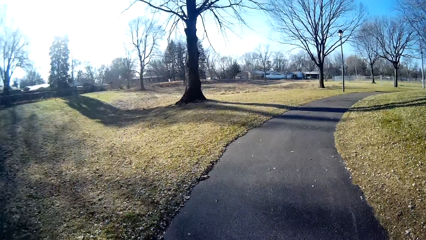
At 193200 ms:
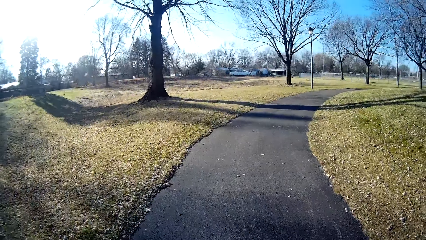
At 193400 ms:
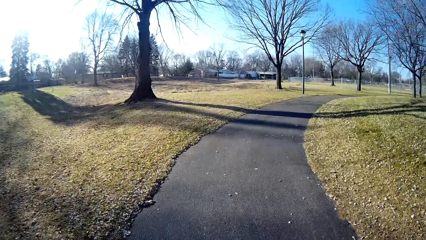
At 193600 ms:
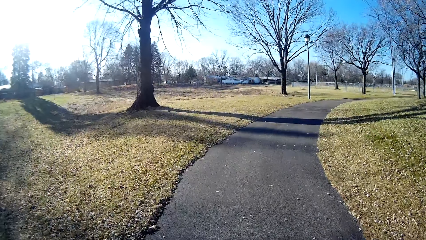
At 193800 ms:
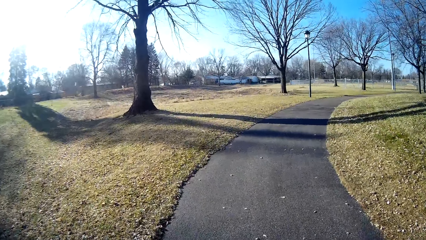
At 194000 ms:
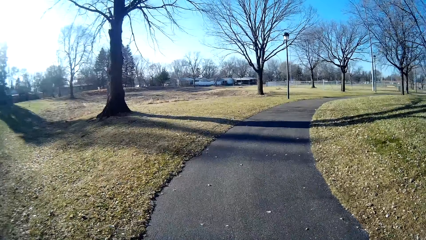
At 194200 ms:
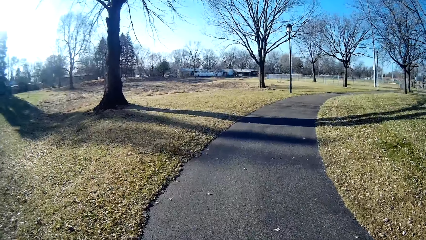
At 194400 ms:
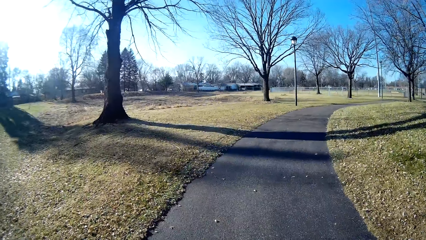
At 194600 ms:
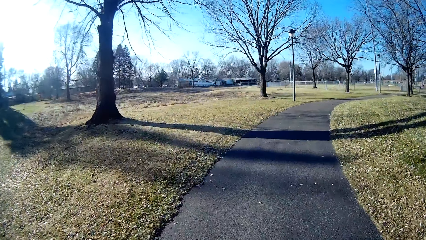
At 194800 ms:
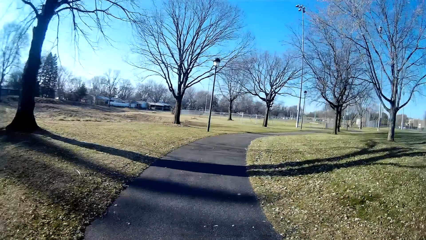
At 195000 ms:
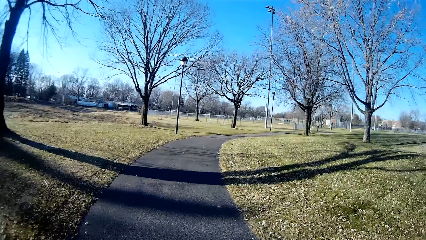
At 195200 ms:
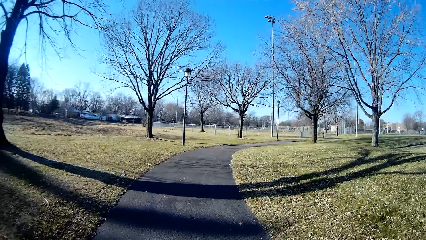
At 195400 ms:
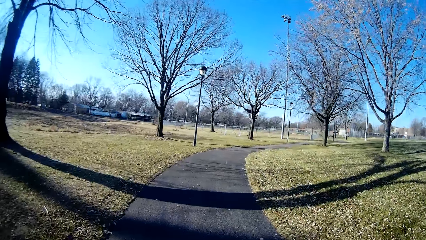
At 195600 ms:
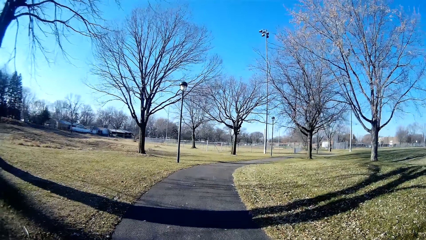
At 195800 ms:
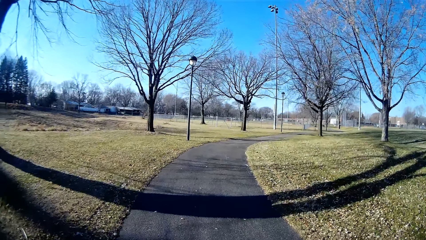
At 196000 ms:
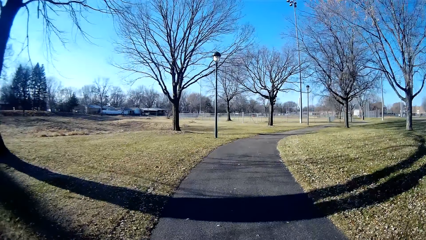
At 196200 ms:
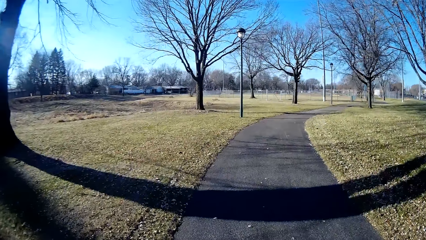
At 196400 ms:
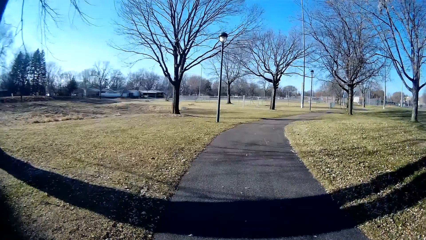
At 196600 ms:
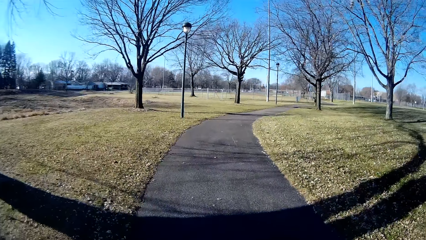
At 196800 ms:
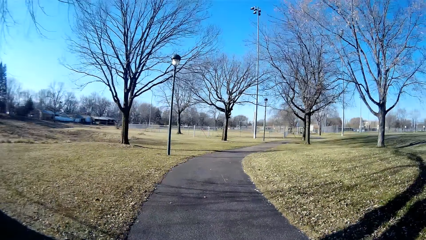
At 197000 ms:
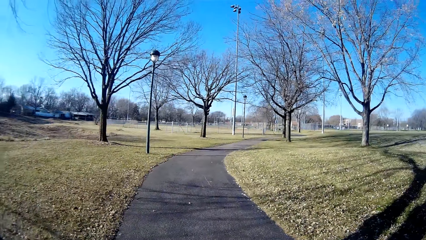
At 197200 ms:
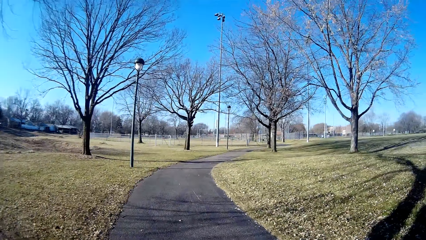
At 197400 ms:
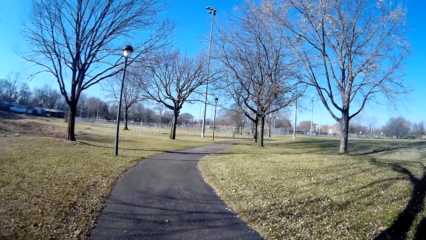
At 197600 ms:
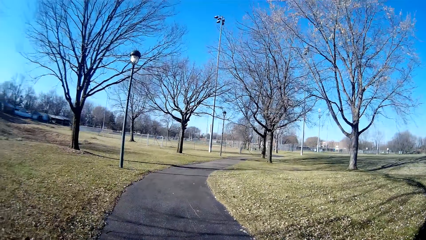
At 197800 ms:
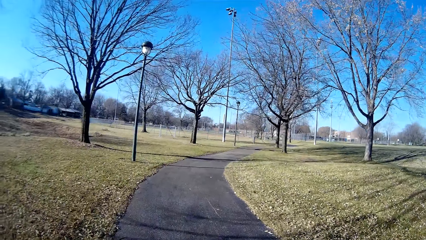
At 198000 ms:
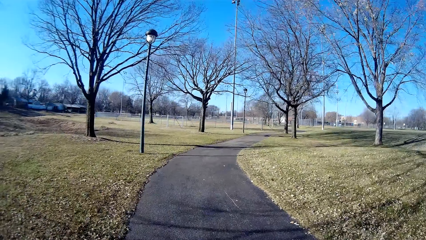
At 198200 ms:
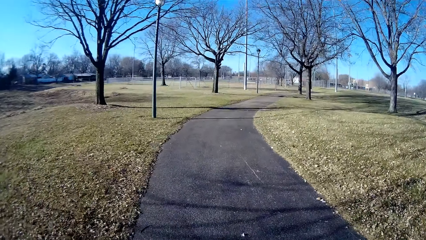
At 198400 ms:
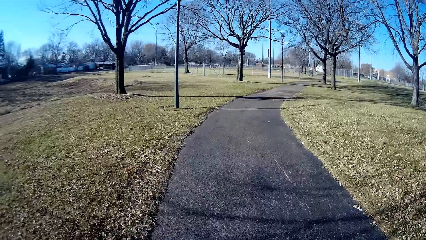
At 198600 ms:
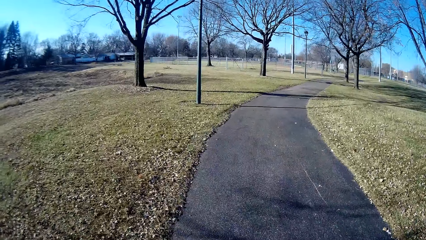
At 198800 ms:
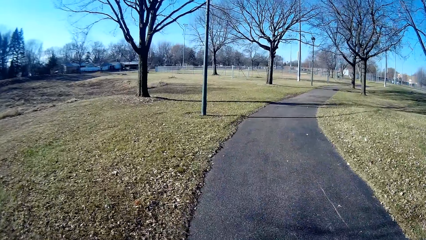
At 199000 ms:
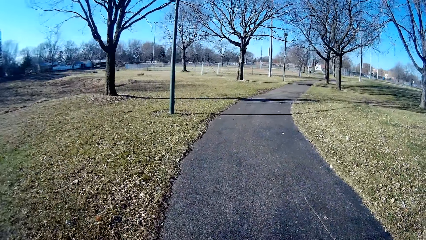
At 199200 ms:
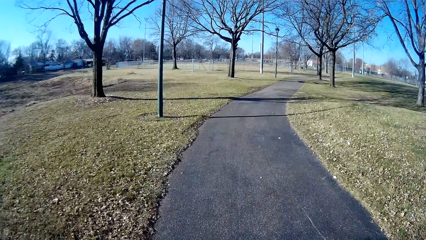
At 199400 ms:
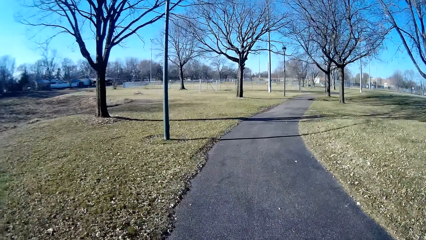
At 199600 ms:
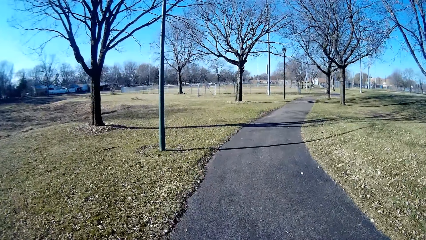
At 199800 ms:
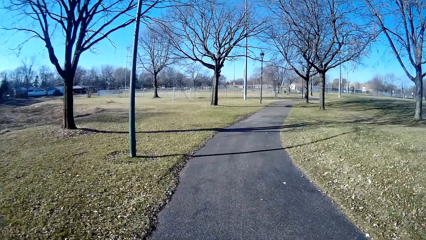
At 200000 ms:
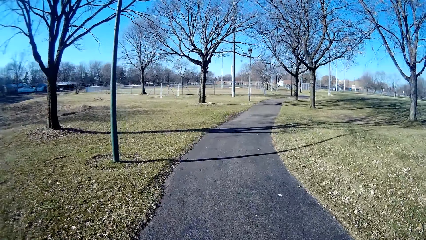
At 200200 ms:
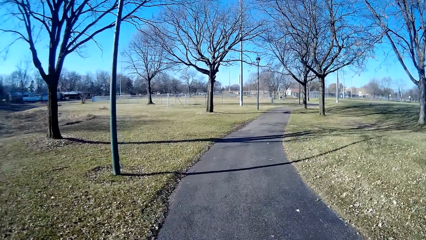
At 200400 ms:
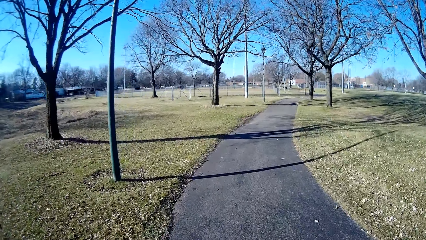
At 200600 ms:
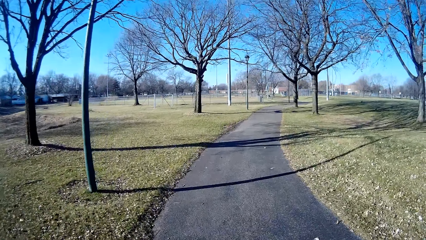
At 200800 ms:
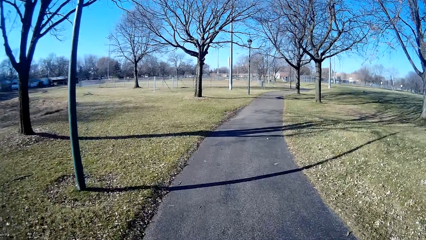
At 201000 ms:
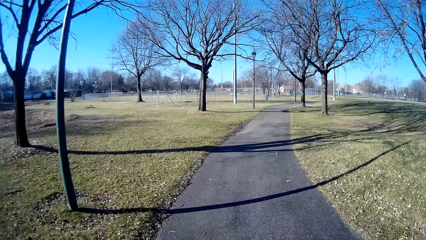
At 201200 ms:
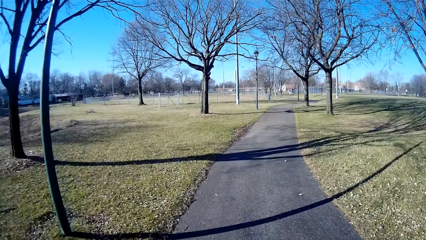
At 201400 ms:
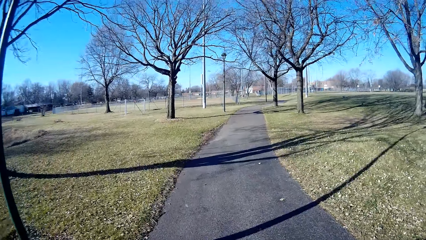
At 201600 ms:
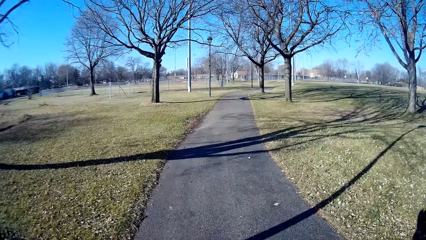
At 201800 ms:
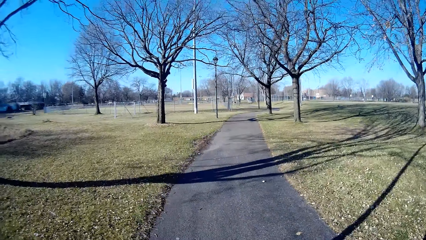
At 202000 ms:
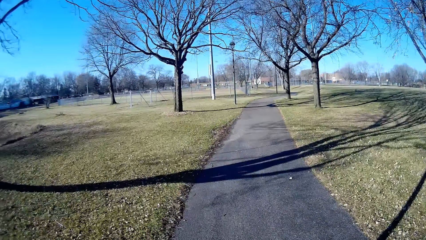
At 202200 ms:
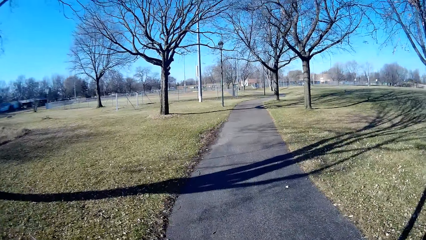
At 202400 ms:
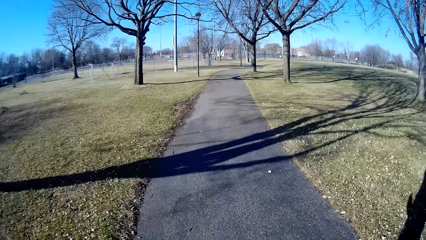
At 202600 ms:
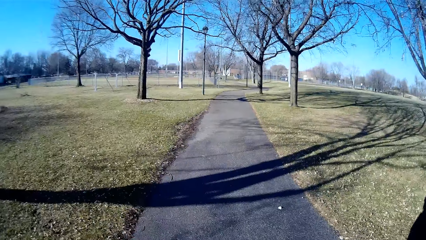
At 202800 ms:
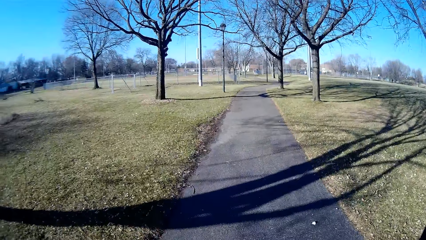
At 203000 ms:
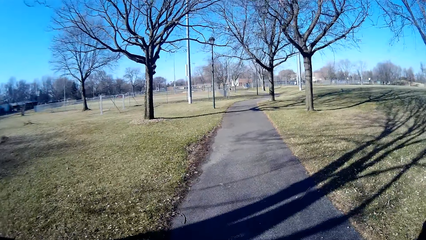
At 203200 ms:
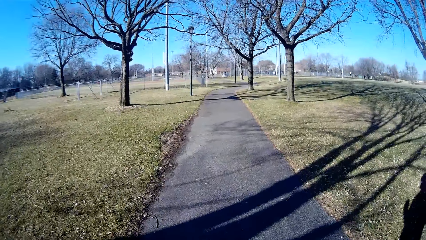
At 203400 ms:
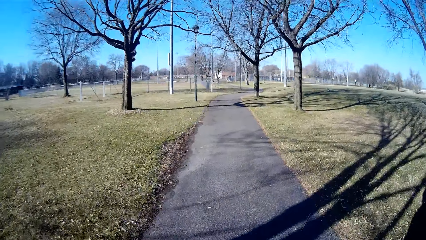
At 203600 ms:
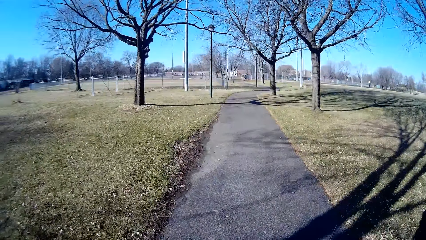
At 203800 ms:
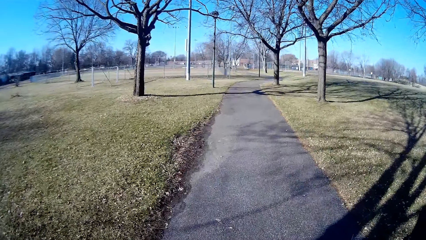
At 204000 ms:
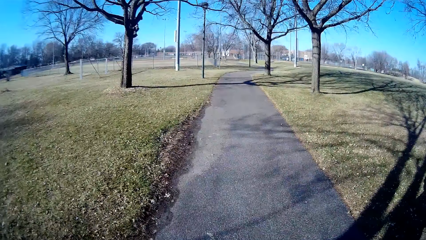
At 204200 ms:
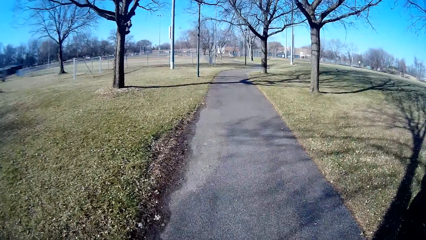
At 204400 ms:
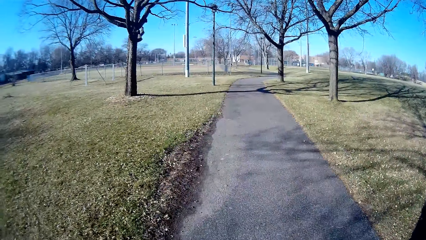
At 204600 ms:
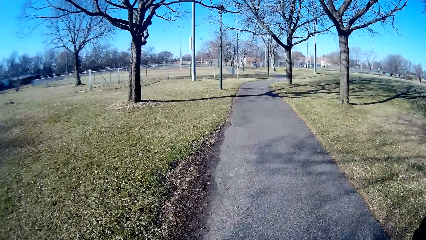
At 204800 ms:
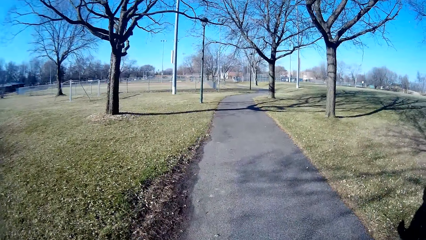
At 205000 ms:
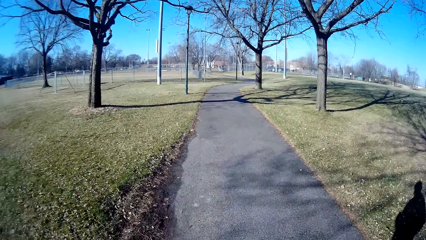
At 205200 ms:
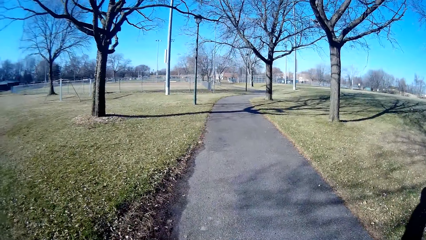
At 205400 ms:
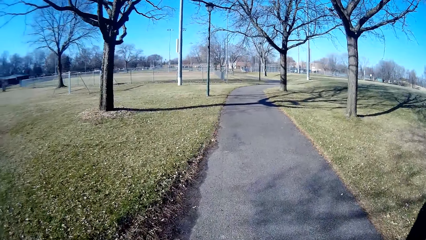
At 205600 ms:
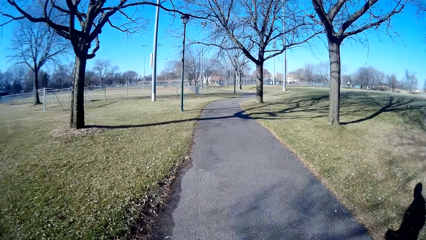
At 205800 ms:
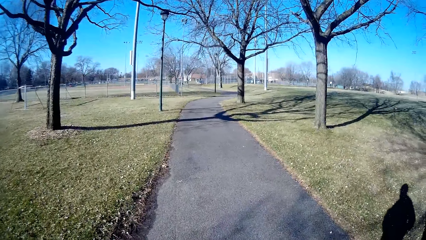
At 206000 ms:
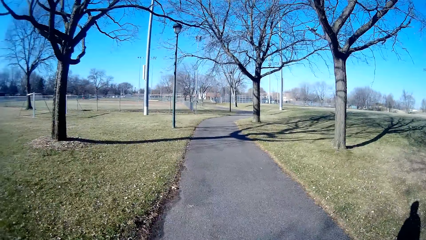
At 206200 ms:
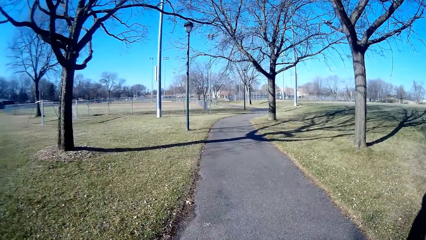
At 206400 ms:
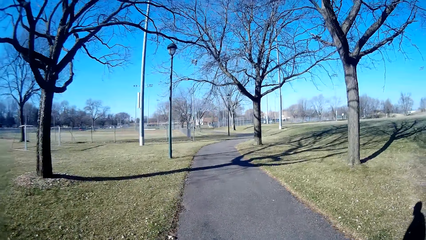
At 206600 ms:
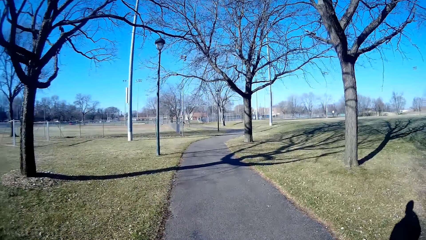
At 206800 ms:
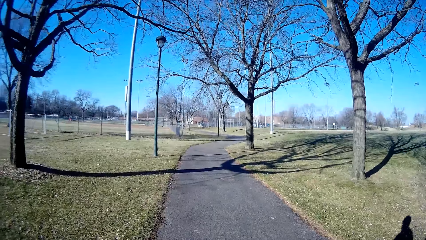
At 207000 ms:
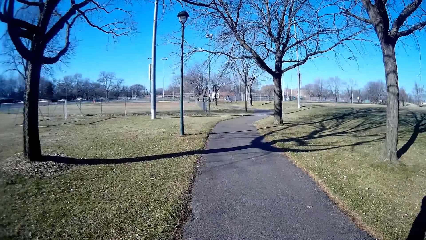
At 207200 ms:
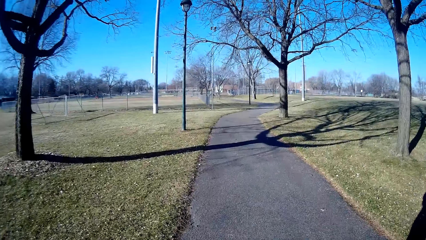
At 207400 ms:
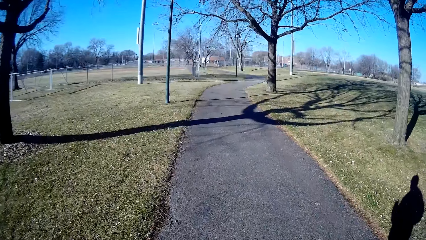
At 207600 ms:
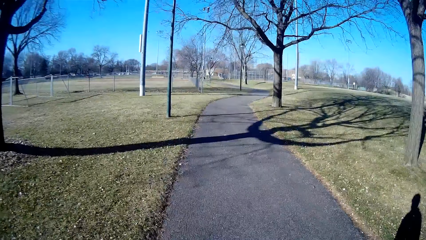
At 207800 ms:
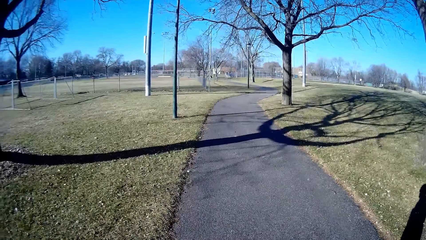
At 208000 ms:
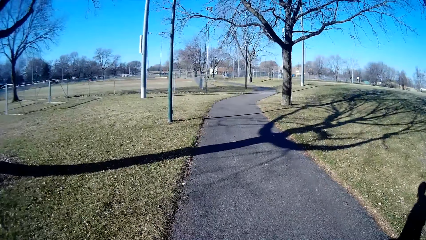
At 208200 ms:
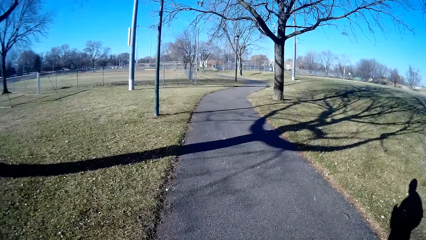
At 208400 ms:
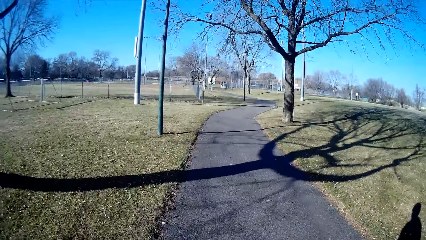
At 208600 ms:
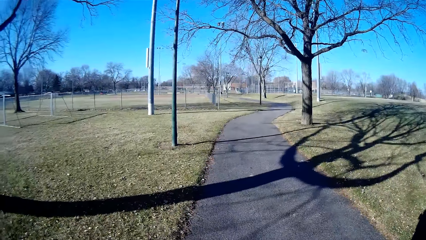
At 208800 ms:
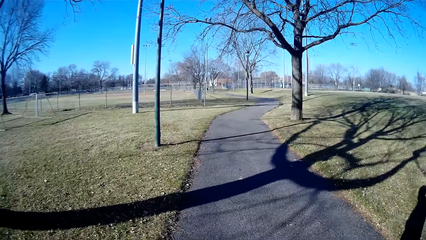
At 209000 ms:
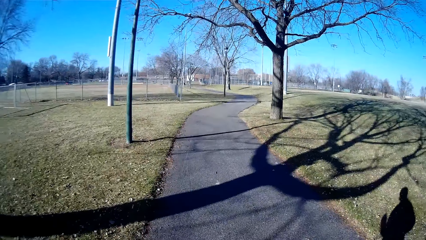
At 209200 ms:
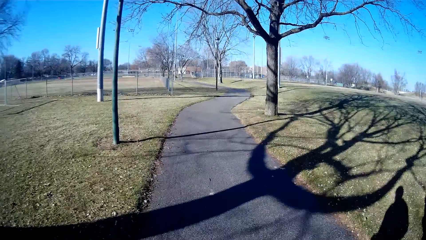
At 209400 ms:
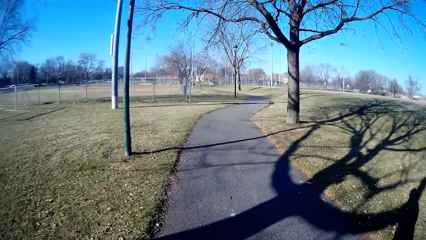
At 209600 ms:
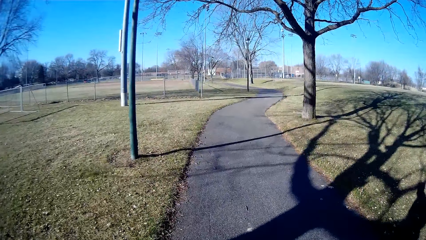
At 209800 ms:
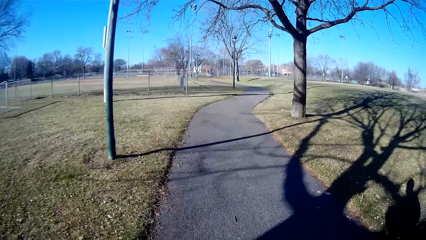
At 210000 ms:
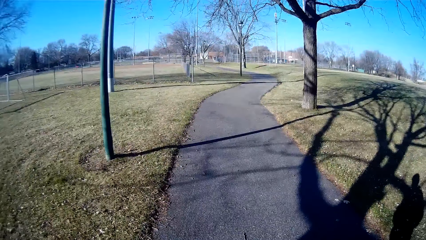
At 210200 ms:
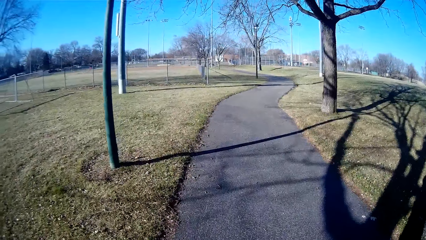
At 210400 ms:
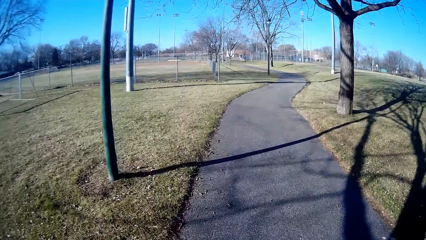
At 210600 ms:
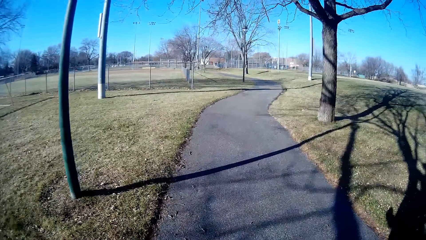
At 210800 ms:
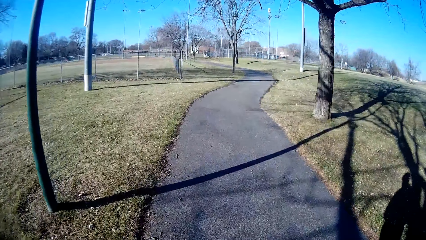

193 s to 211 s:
The camera wearer converses with a person and jogs right.
